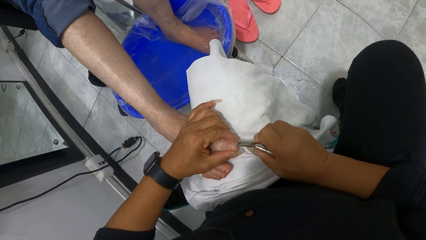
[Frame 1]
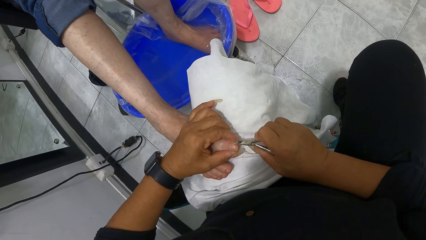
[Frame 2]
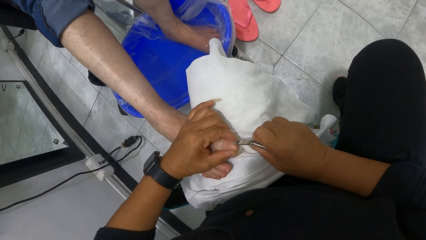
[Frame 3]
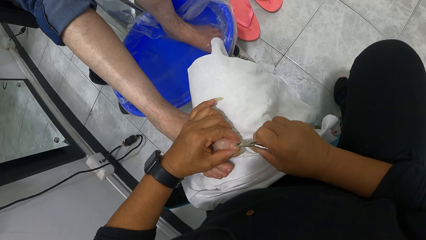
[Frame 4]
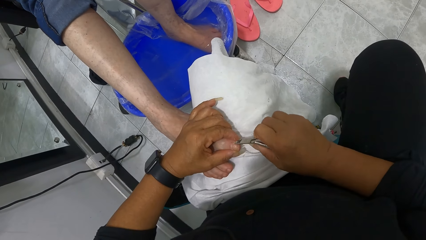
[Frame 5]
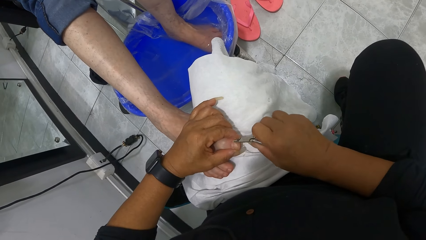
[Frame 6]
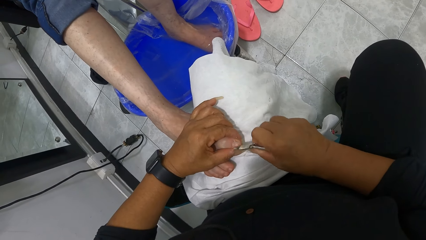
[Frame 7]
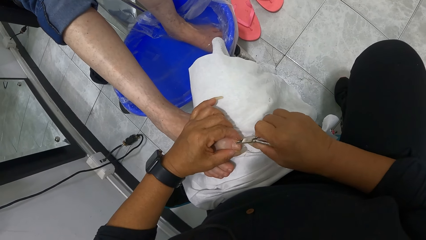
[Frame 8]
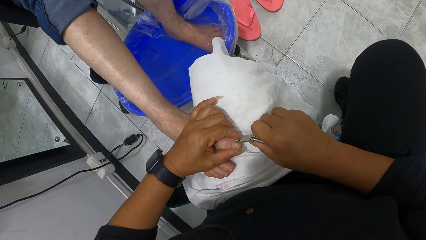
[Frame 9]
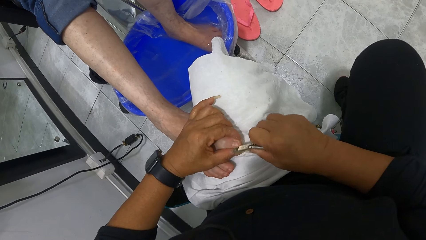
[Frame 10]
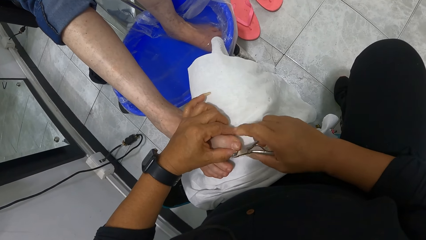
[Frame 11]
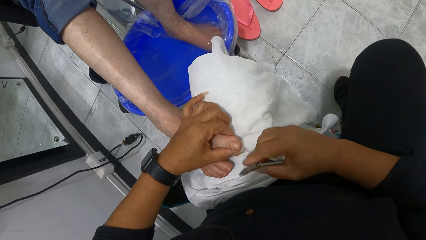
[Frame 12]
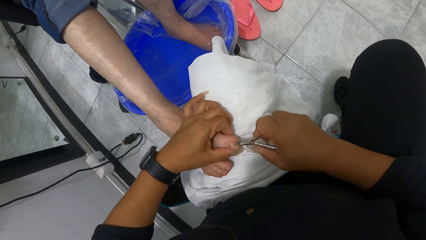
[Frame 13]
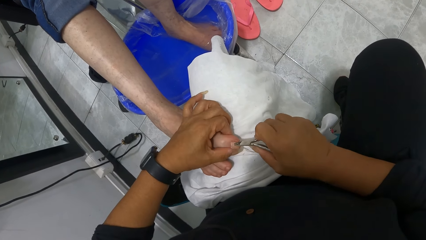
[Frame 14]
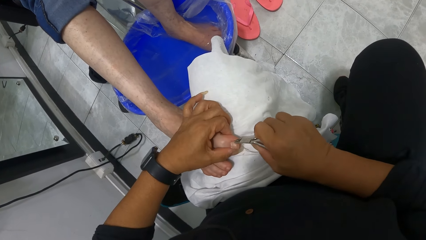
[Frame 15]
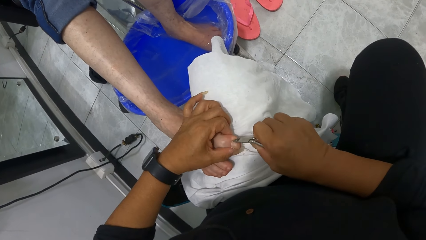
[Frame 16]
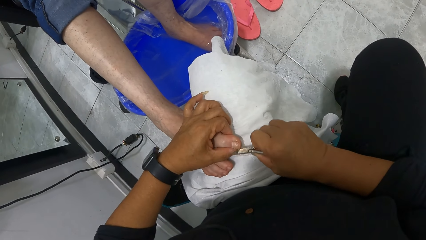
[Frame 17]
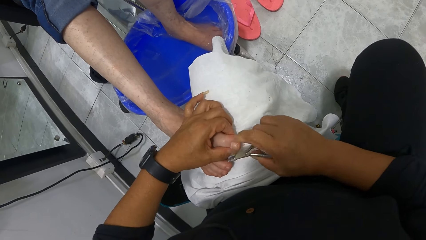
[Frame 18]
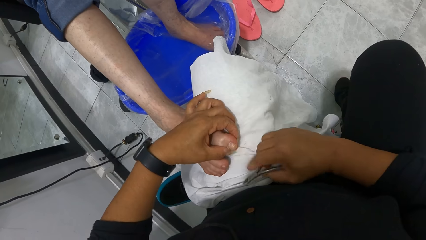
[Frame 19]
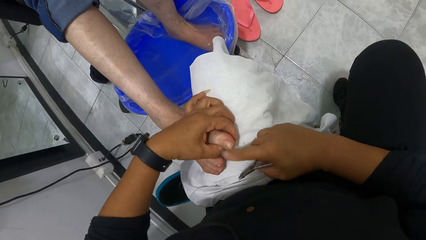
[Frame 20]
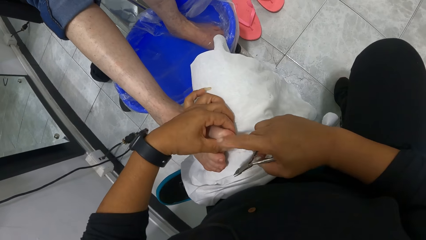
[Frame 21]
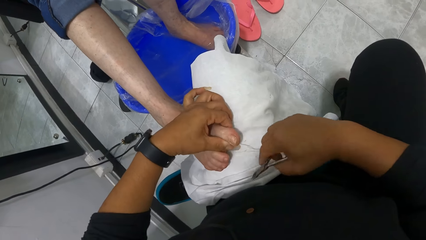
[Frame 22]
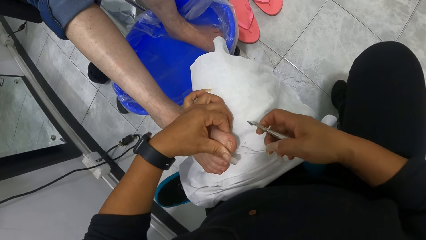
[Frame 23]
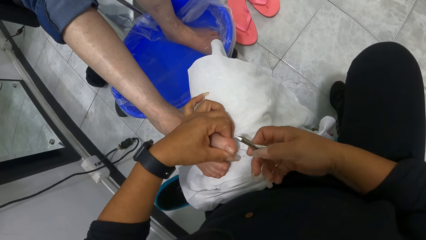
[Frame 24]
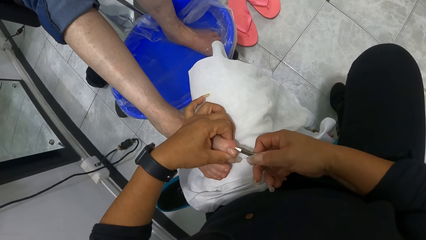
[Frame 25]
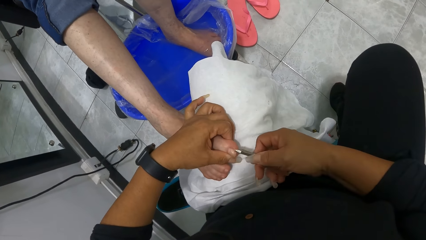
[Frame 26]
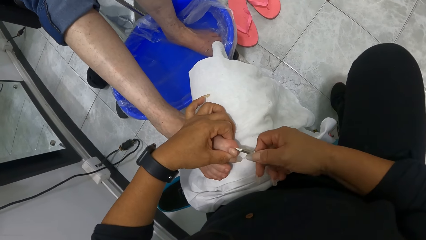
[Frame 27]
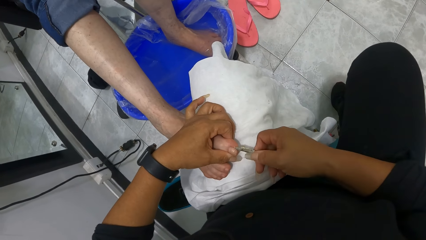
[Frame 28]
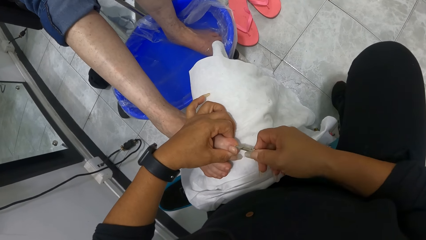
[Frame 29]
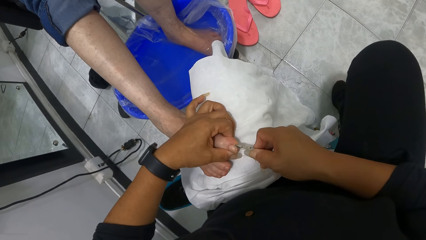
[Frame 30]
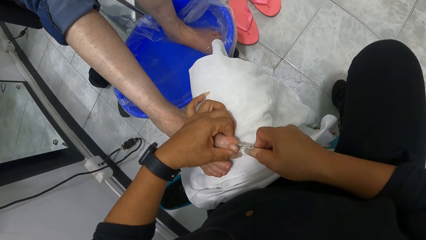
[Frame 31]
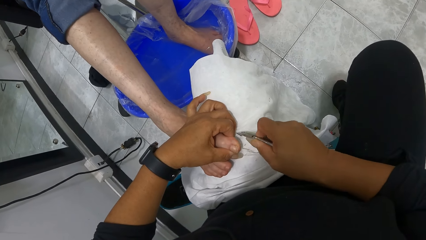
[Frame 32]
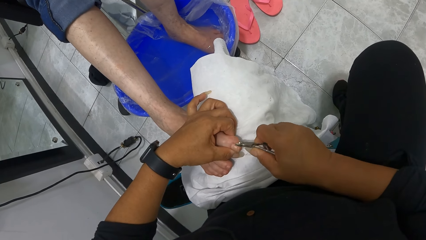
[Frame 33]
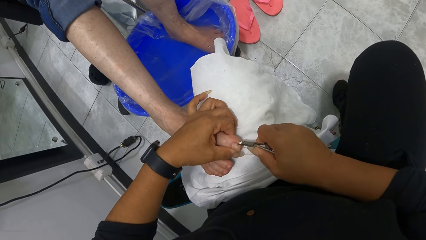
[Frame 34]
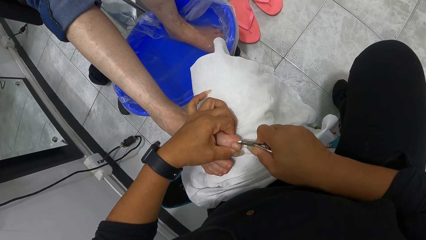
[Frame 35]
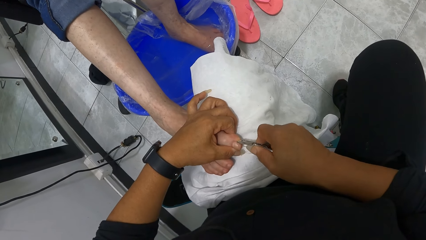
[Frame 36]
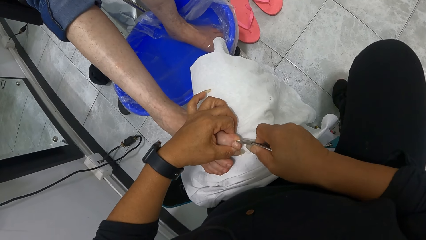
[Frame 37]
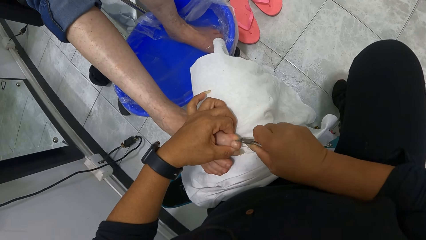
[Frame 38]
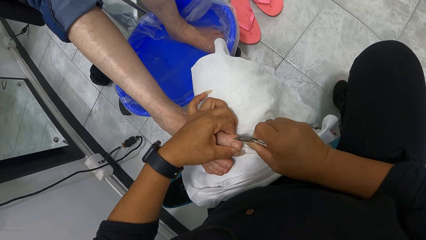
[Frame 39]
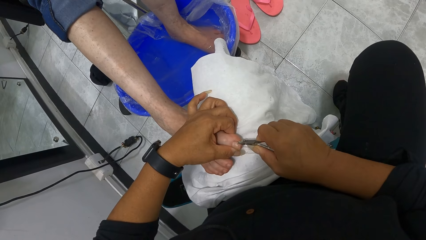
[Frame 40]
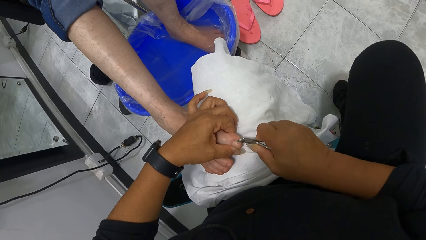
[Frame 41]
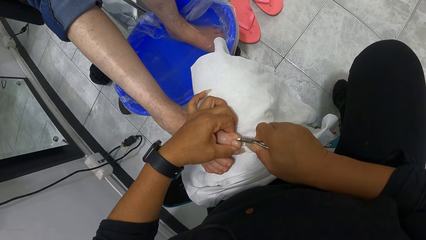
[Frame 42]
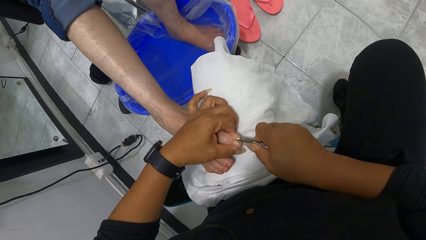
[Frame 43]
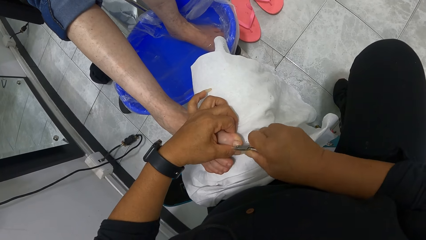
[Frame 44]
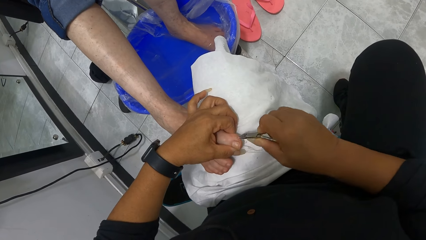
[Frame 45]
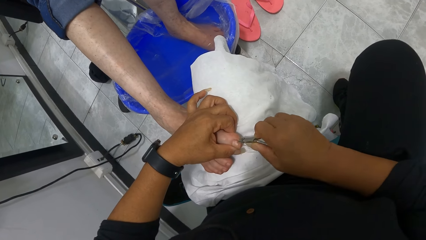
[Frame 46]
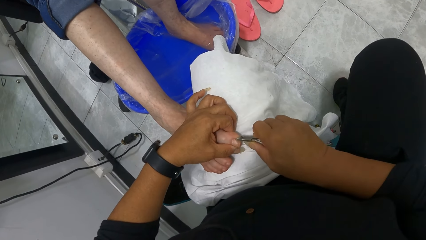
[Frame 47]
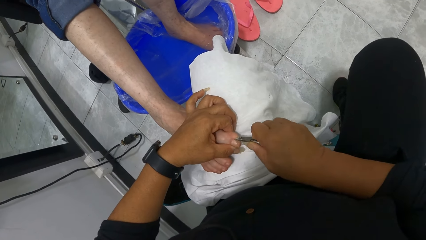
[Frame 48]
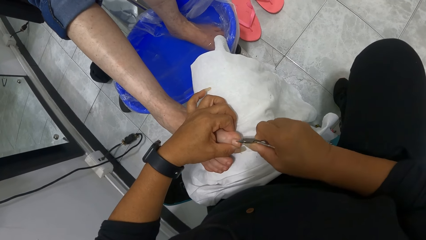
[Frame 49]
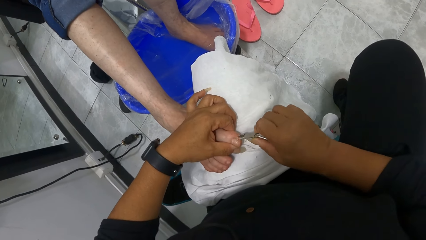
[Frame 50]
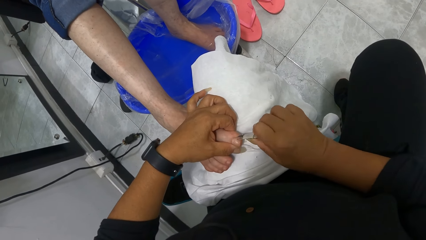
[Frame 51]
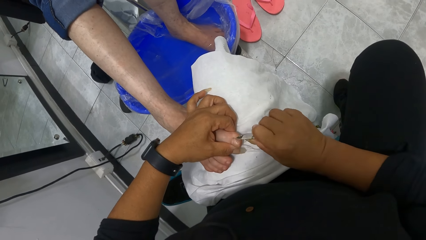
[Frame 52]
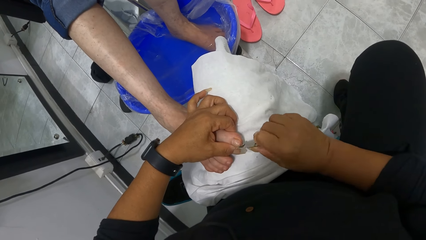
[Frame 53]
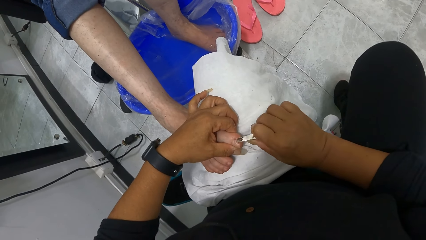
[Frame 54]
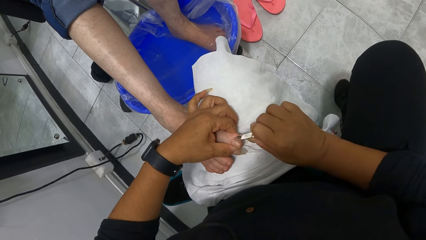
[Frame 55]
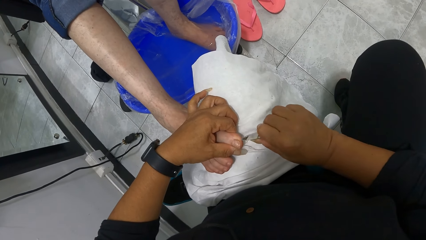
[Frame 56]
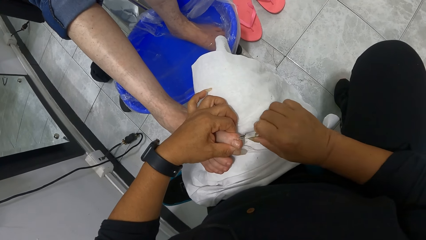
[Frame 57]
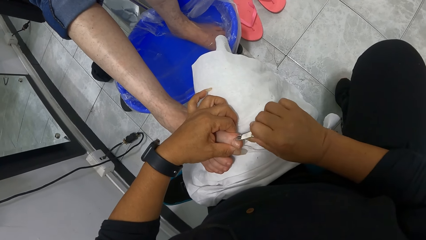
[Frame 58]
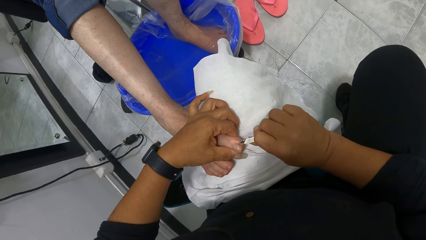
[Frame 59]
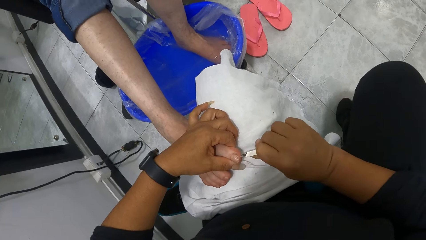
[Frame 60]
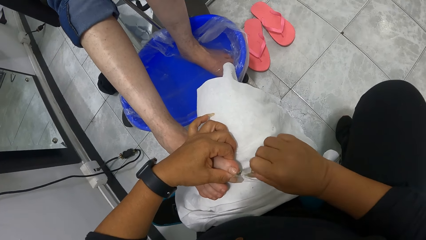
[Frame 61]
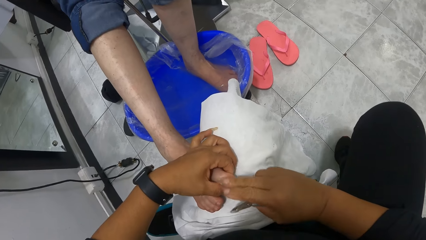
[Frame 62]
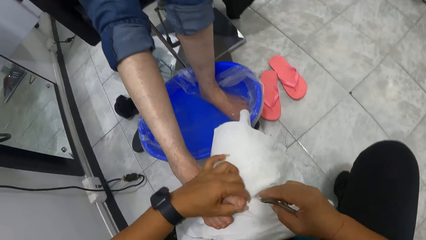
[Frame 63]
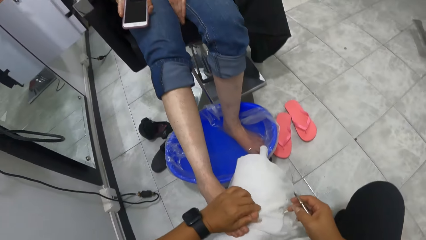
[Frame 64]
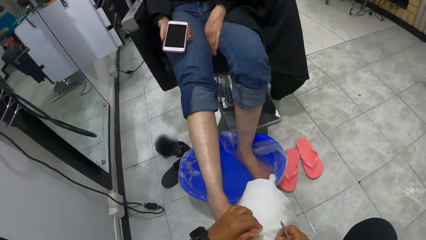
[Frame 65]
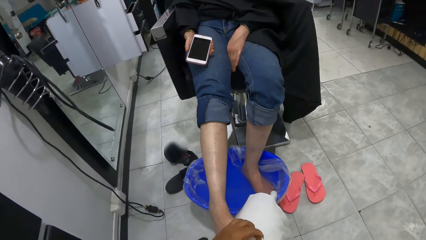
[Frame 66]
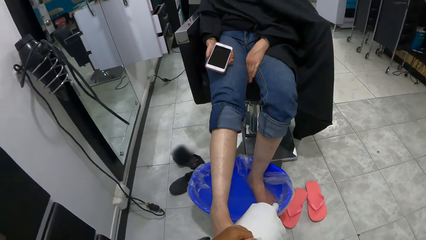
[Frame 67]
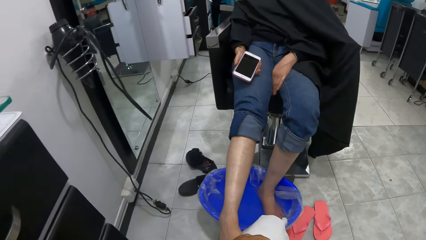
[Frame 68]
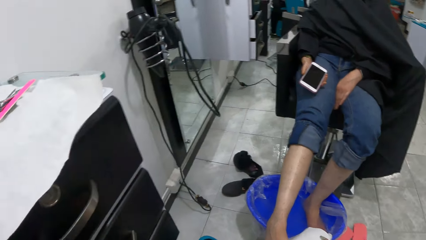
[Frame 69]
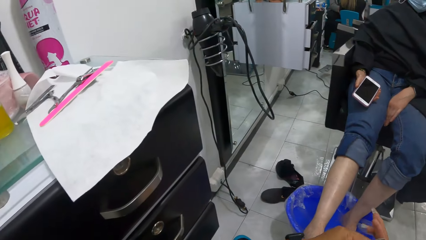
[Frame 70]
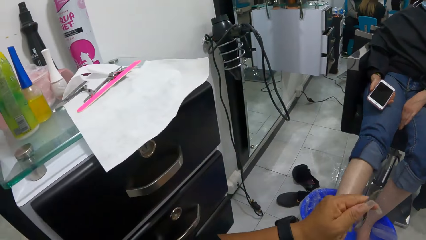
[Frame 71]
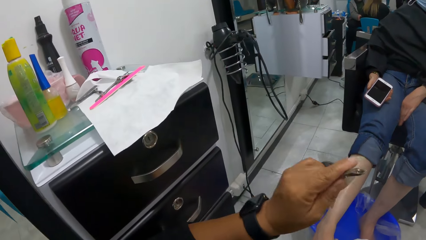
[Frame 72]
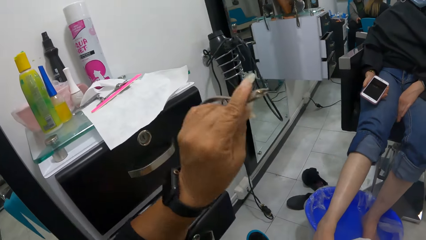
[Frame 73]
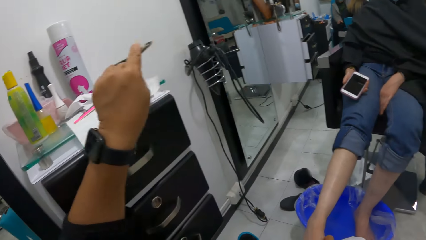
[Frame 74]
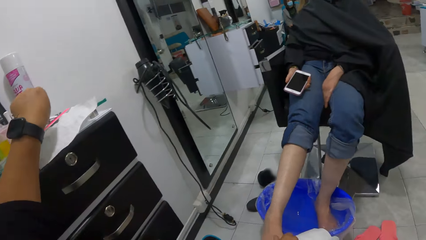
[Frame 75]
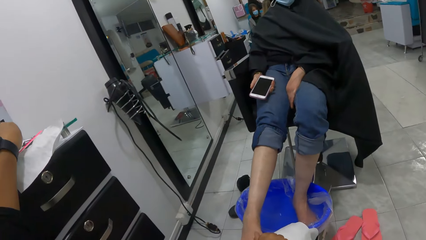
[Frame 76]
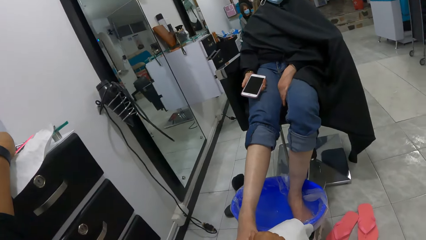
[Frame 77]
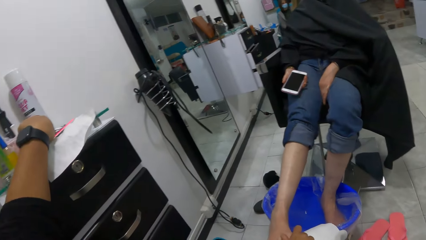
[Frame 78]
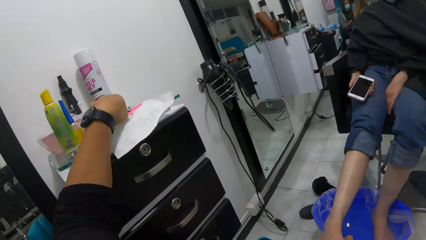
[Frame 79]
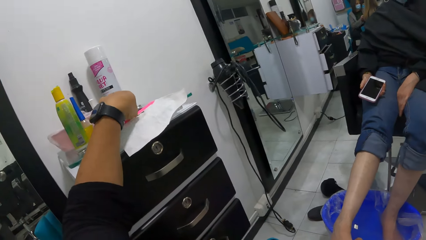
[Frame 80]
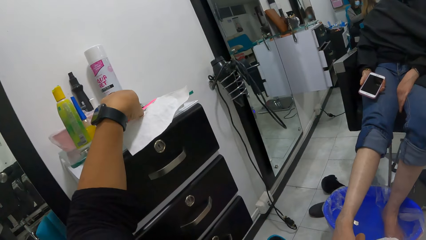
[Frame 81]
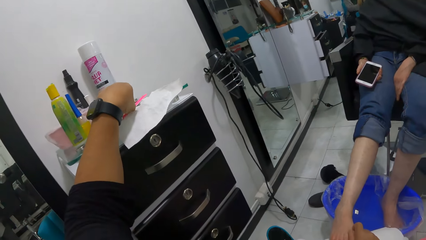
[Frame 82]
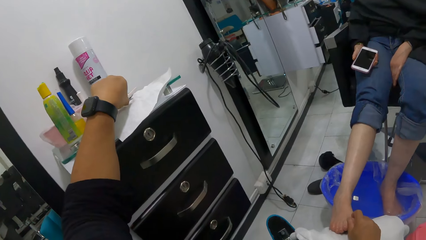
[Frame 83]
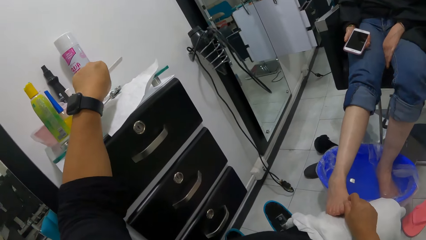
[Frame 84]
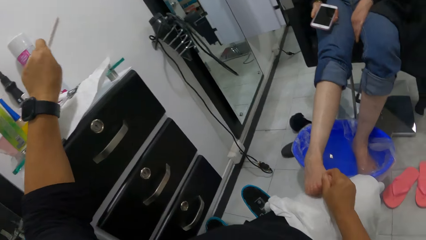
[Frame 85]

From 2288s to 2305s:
The camera wearer touches the nail on the woman's right foot with her right hand. She removes cuticles on the woman's right foot with the cuticle trimmer in her right hand. She touches the nail on the woman's right foot with her right hand. She removes cuticles on the woman's right foot with the cuticle trimmer in her right hand. She touches the nail on the woman's right foot with her right hand. She places the cuticle trimmer on a table with her left hand. She picks a nail file from the table with her left hand.
